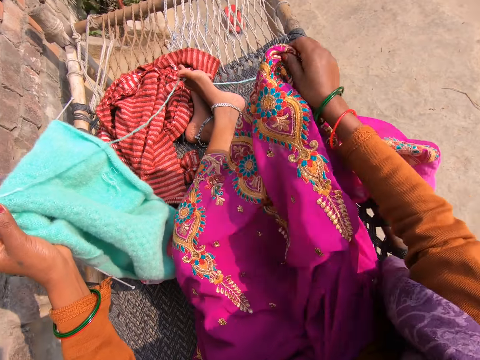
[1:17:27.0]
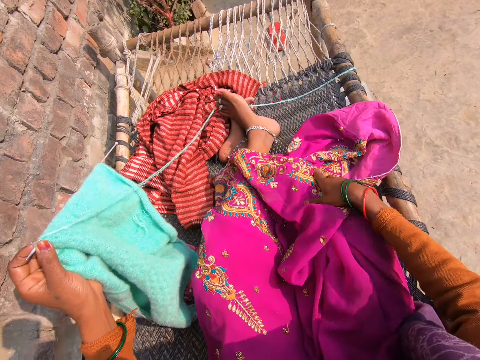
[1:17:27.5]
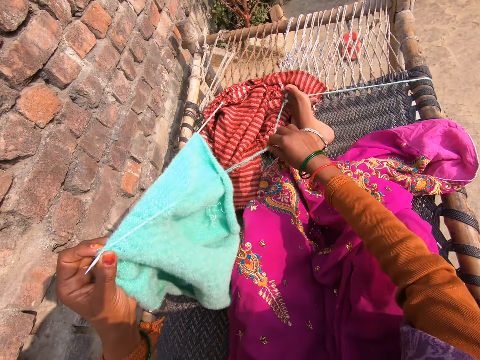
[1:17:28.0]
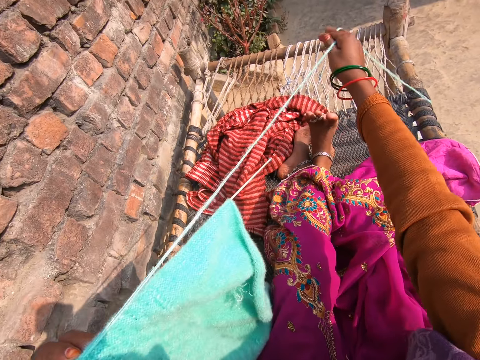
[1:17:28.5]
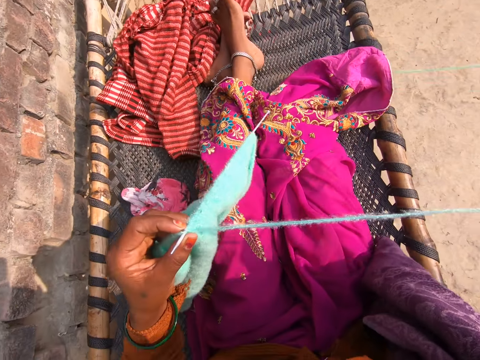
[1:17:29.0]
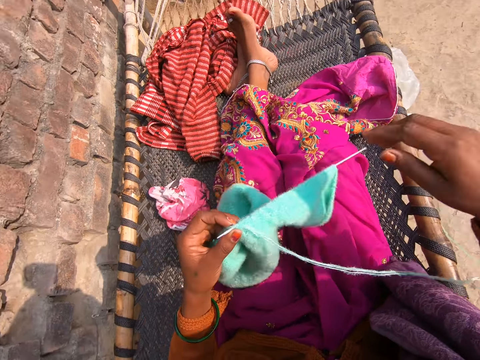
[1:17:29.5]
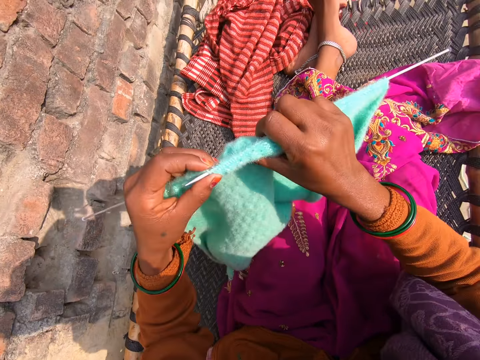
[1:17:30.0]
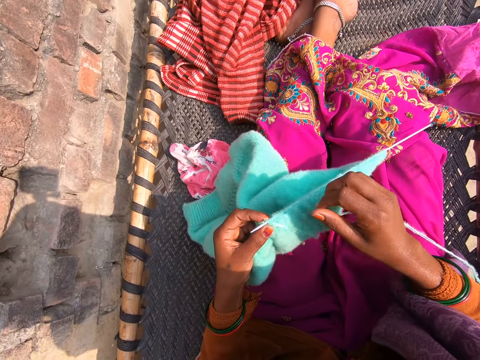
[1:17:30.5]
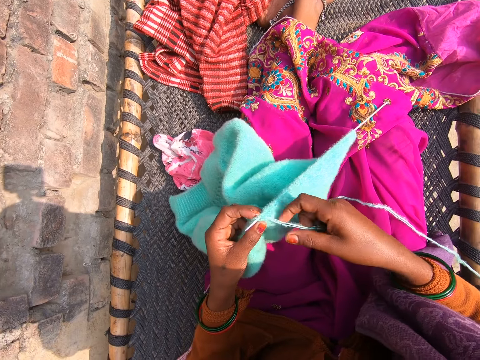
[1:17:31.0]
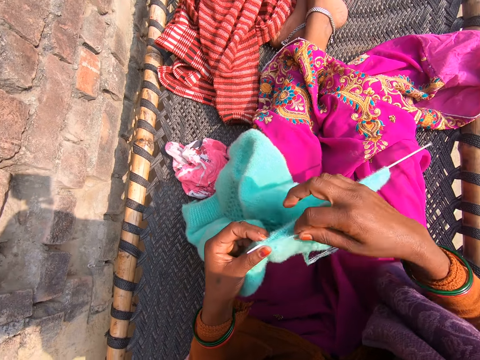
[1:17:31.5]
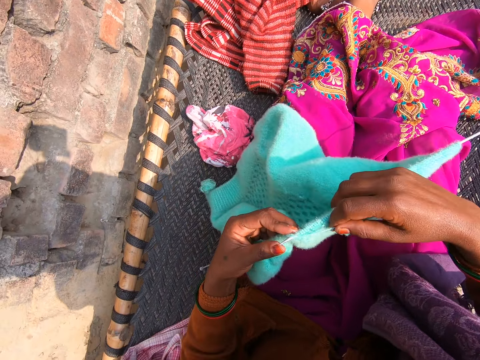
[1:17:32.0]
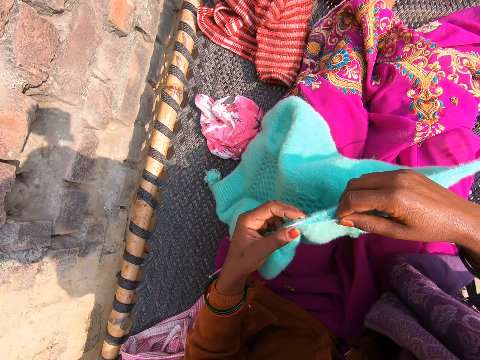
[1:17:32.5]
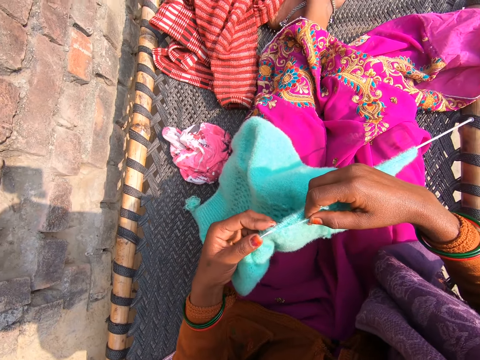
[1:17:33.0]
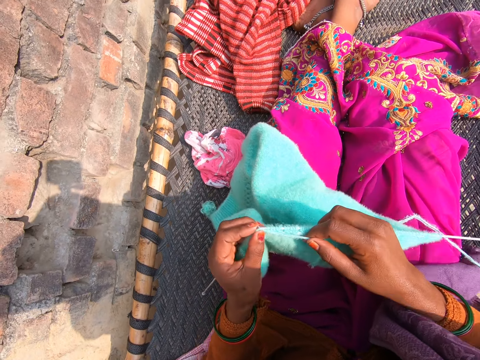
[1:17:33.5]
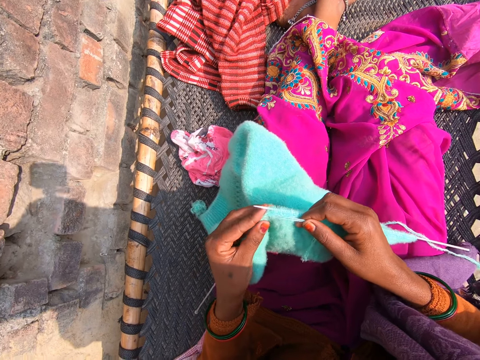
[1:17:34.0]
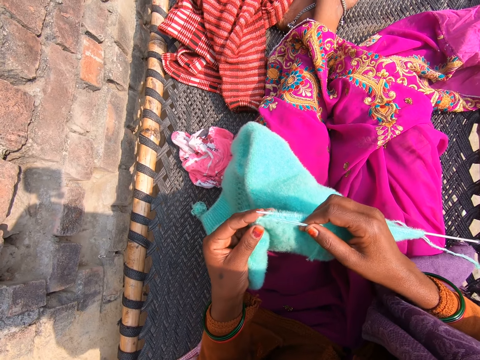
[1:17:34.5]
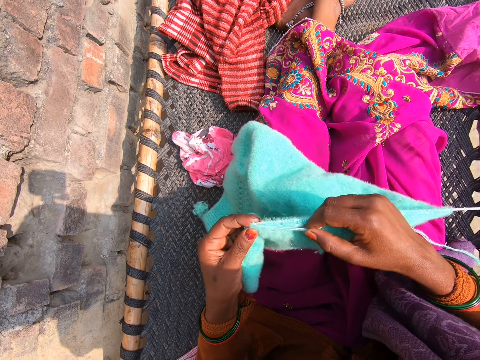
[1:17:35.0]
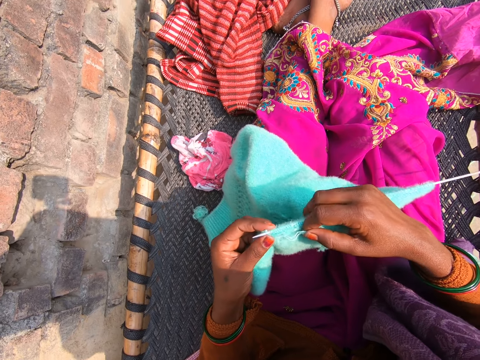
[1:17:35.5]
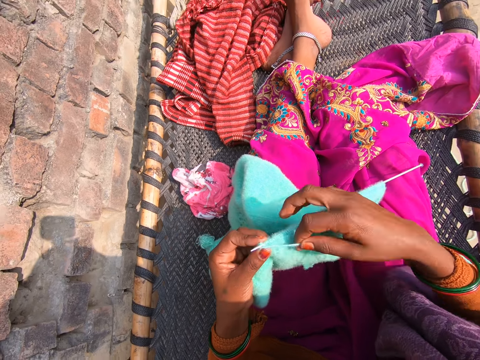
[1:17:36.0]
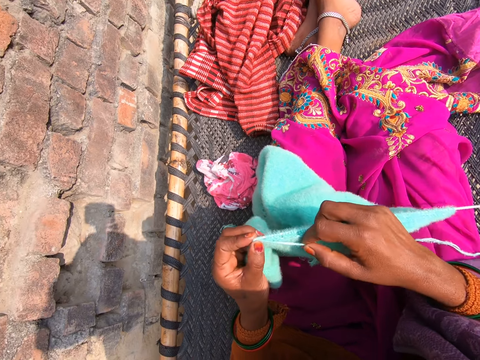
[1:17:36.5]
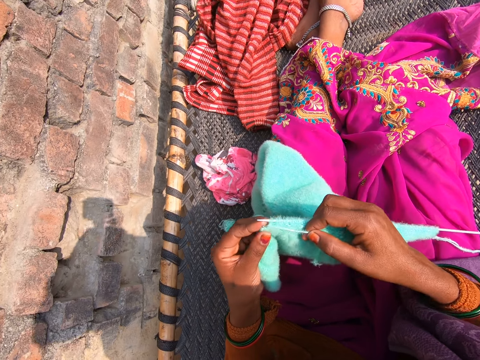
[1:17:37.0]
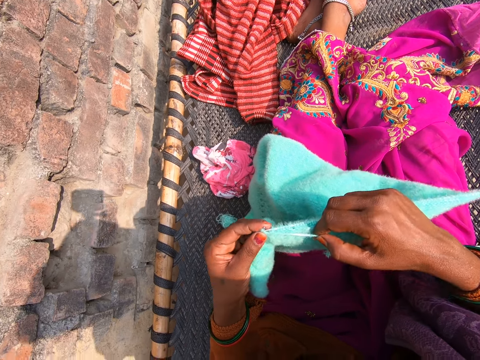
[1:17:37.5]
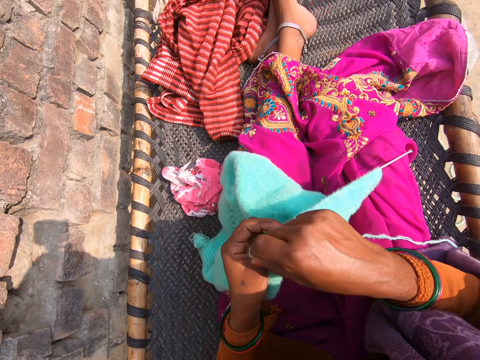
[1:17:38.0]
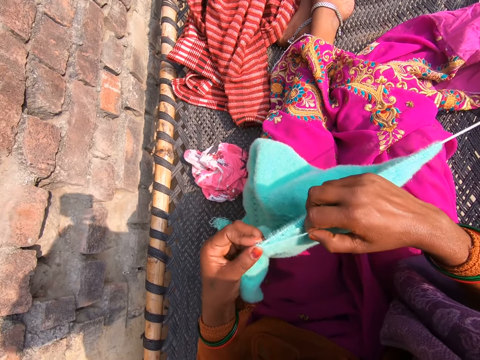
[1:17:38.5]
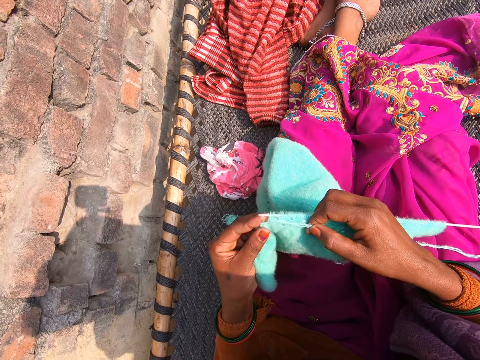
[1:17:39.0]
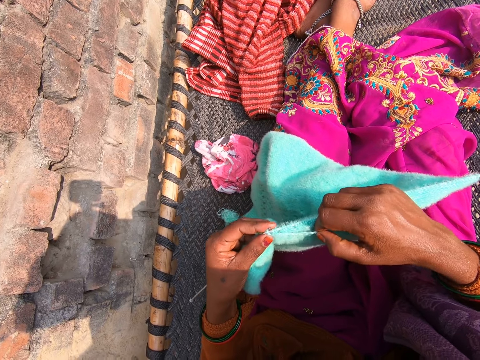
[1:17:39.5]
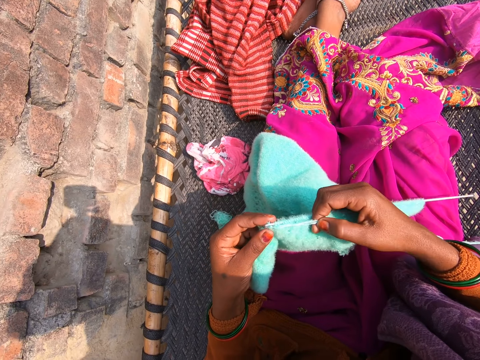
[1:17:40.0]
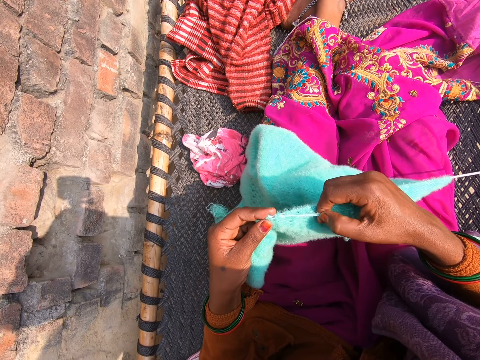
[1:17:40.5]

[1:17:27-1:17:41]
The camera wearer adjusts the wool with her right hand. She knits the fabric with wool and knitting pins.

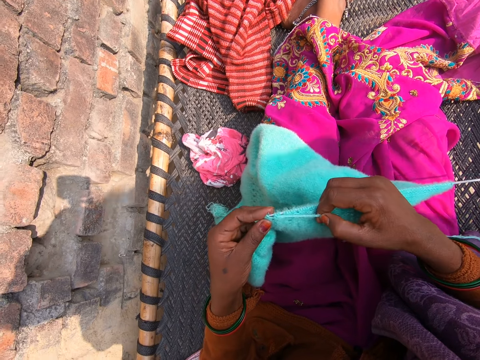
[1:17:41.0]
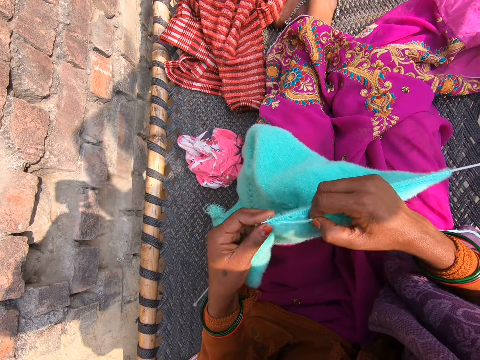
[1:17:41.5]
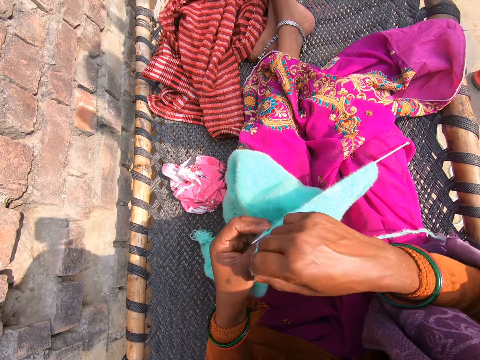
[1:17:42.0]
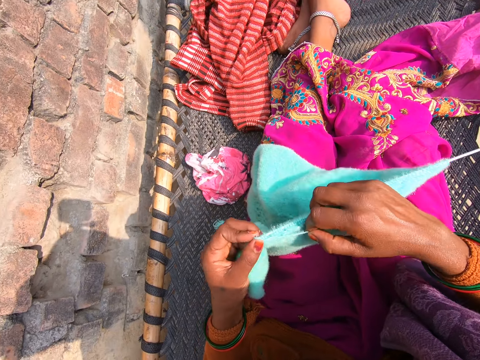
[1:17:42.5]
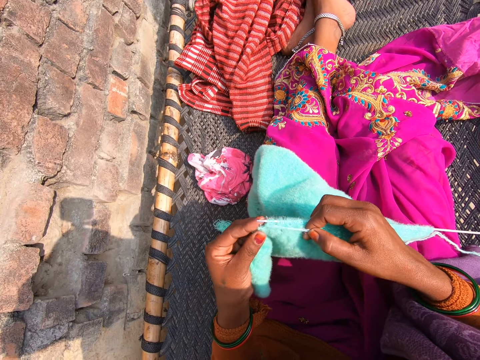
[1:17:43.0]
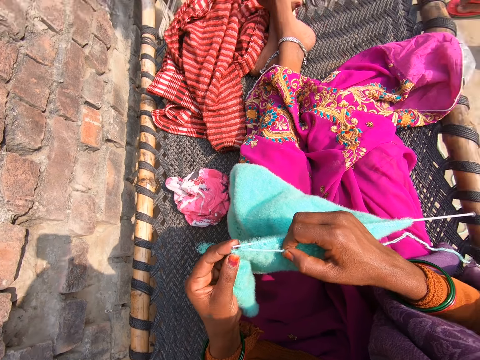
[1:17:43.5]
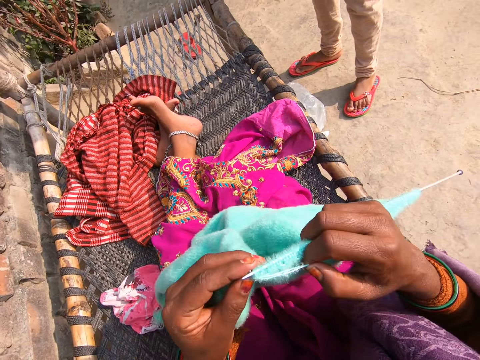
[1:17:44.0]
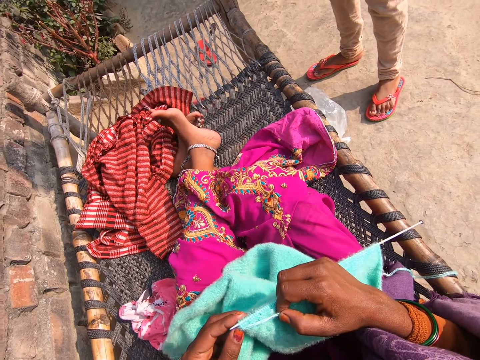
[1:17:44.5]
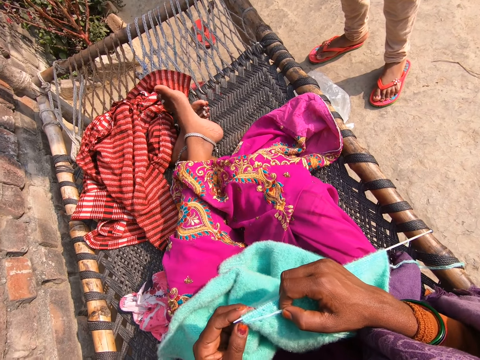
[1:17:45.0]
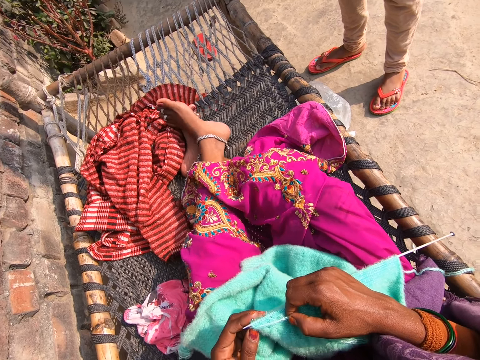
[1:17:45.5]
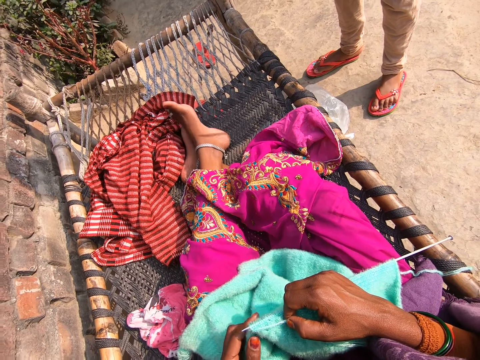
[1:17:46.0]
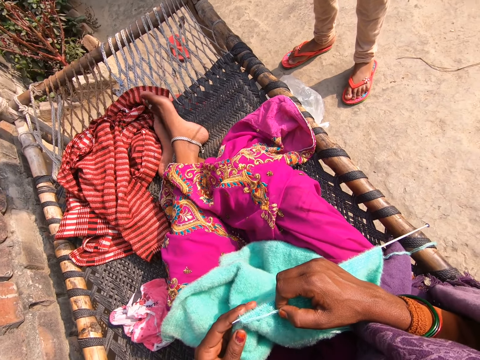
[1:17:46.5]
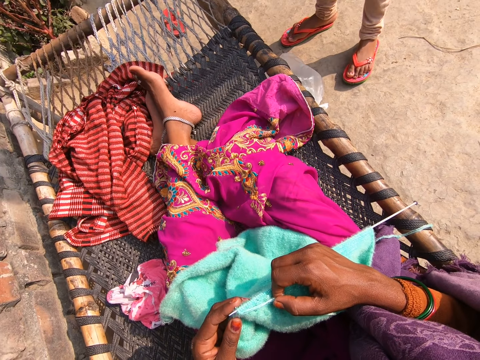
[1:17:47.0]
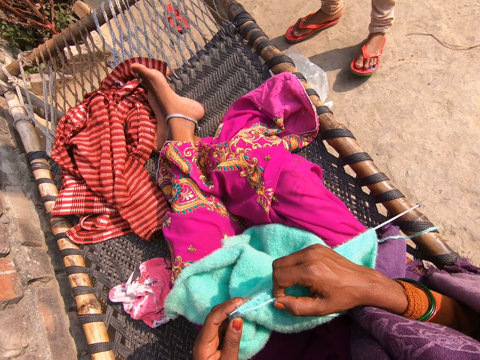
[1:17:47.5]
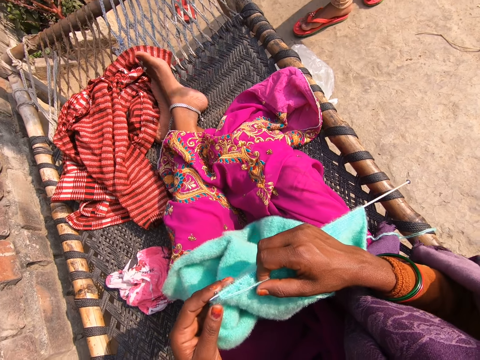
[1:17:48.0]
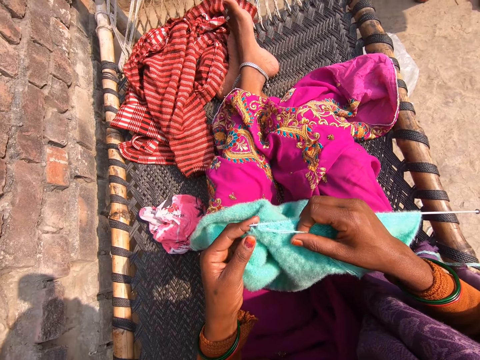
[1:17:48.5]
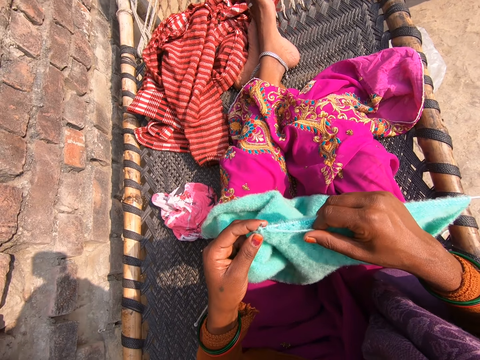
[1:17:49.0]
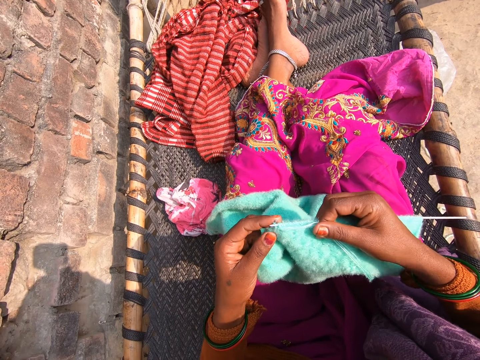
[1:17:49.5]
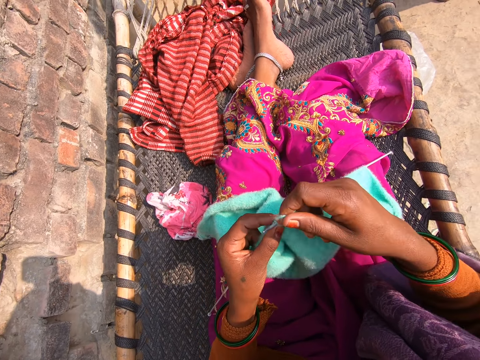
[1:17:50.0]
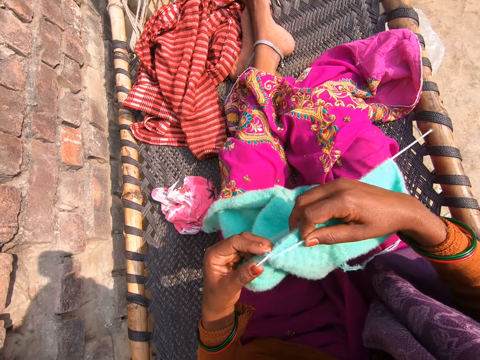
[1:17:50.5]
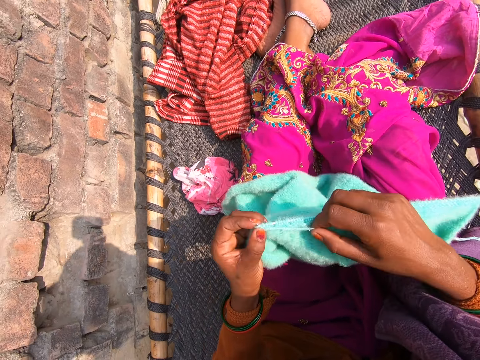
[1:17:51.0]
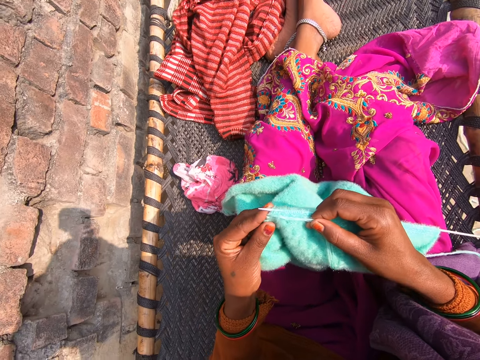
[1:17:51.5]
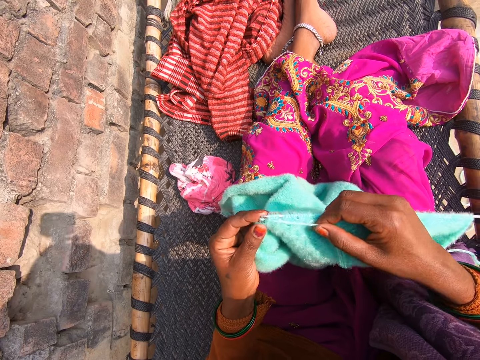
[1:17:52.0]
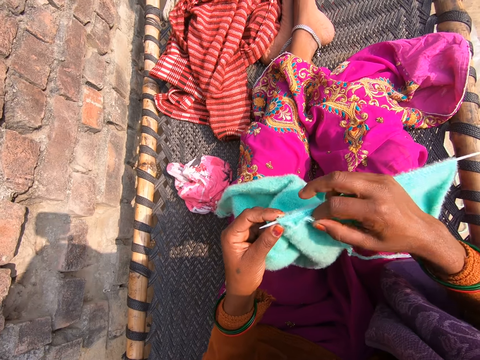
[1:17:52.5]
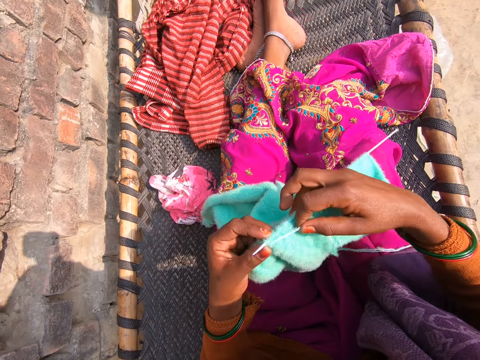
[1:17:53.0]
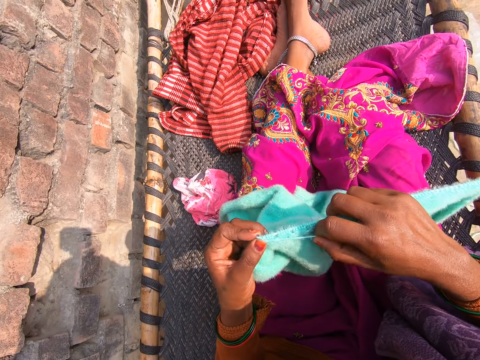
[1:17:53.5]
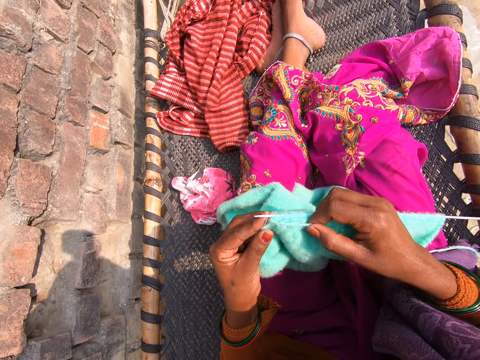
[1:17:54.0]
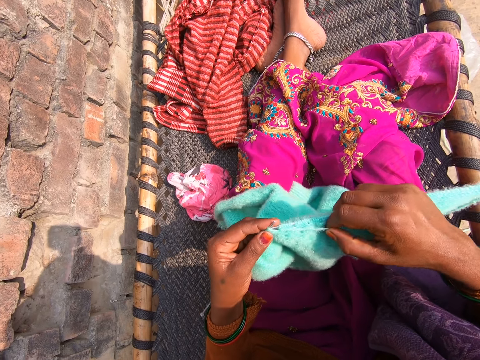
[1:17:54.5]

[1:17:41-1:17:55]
The camera wearer knits a piece of cloth.
